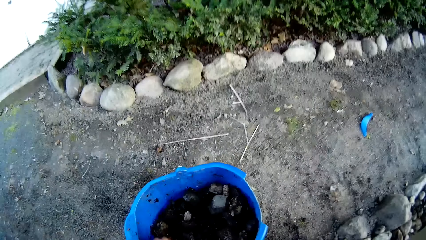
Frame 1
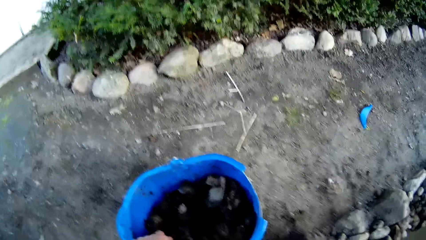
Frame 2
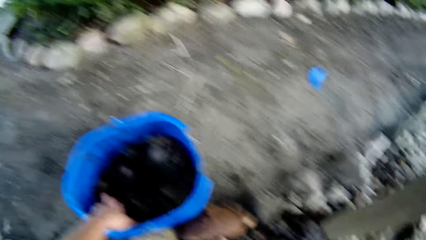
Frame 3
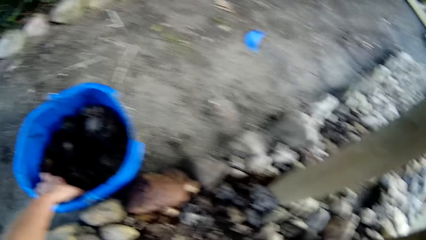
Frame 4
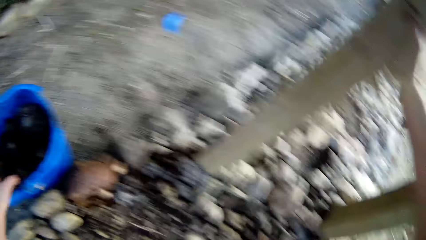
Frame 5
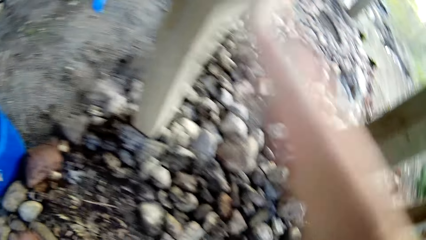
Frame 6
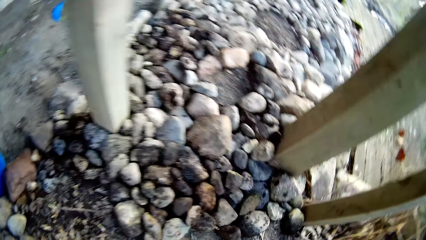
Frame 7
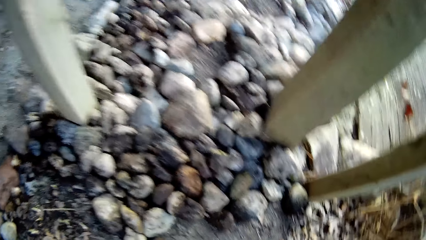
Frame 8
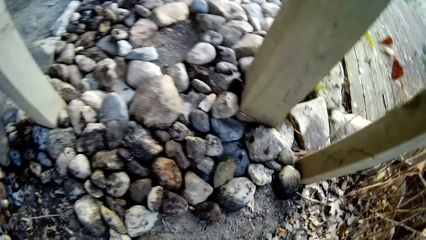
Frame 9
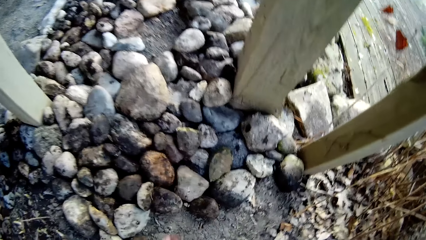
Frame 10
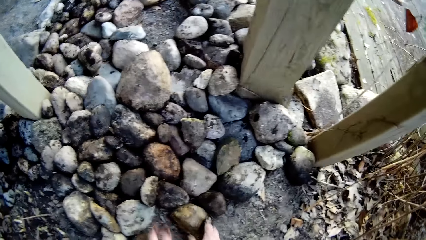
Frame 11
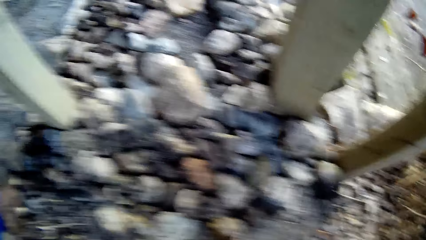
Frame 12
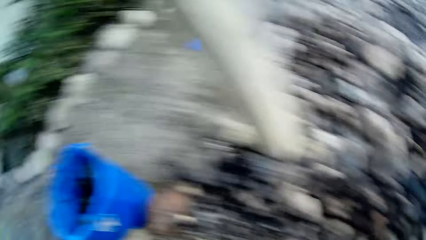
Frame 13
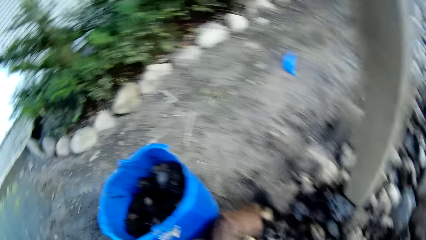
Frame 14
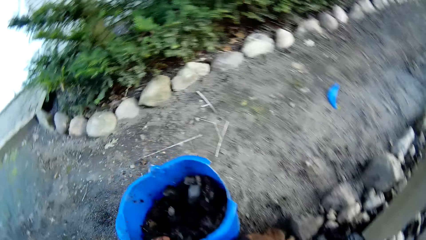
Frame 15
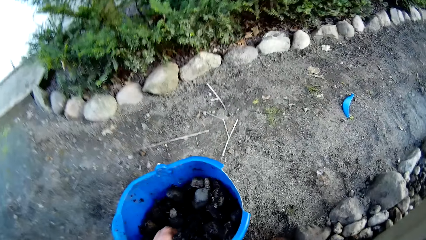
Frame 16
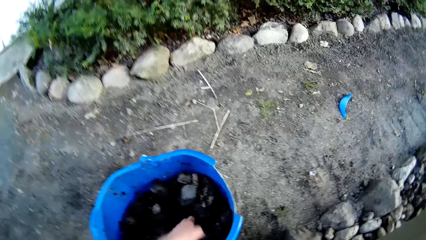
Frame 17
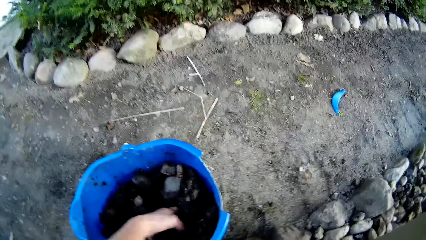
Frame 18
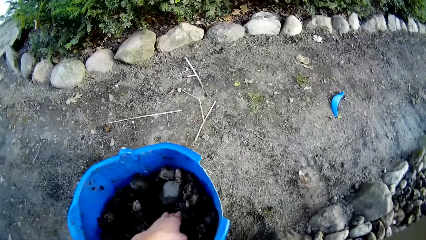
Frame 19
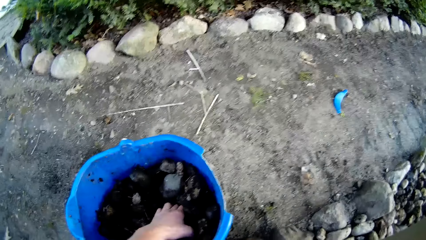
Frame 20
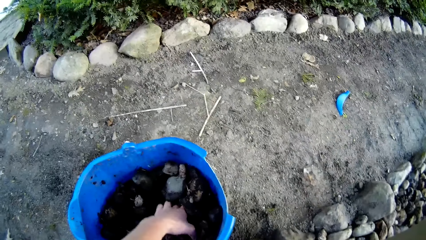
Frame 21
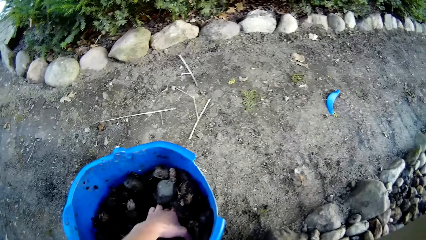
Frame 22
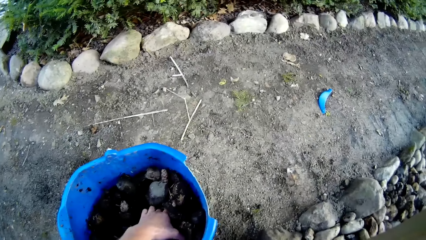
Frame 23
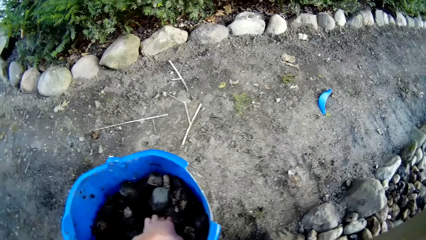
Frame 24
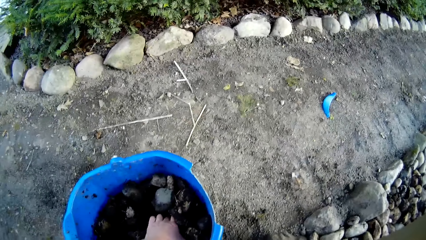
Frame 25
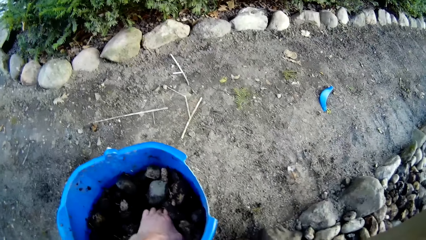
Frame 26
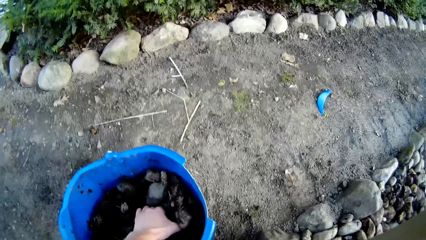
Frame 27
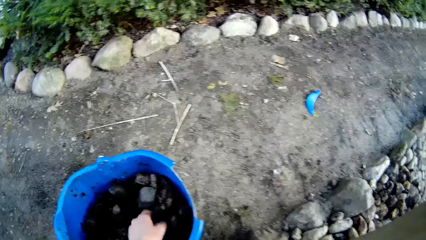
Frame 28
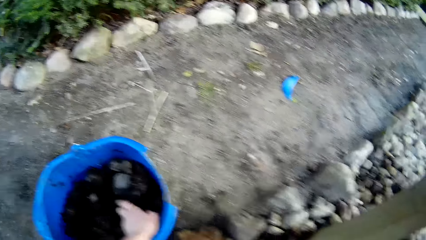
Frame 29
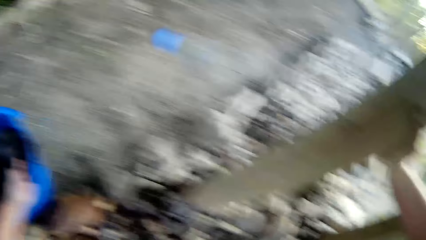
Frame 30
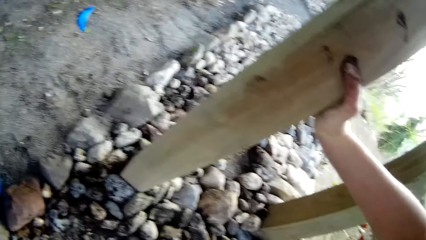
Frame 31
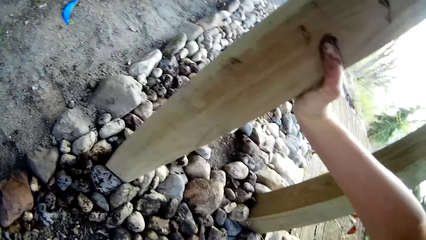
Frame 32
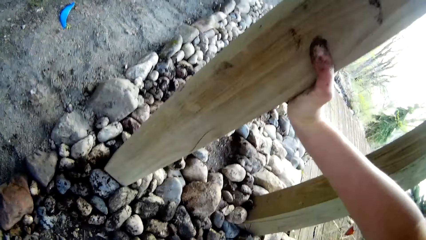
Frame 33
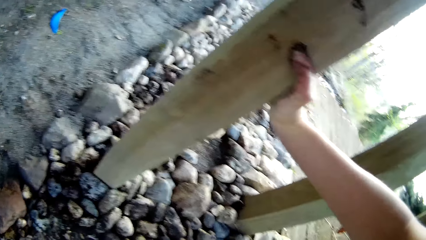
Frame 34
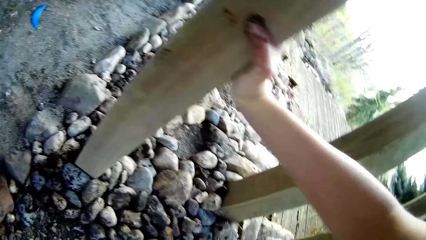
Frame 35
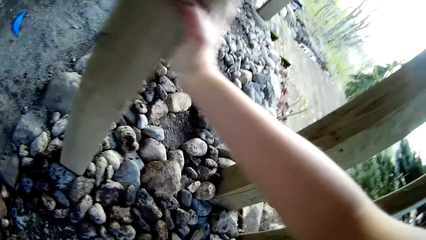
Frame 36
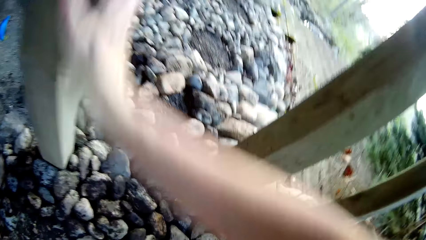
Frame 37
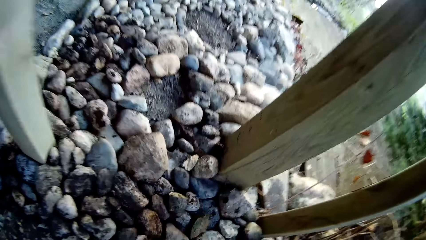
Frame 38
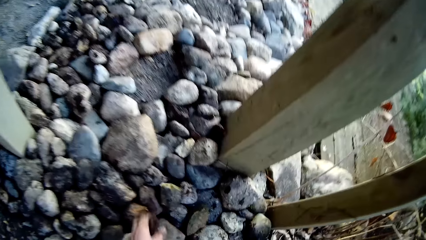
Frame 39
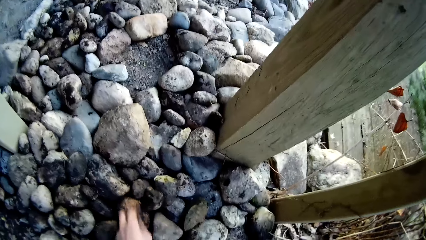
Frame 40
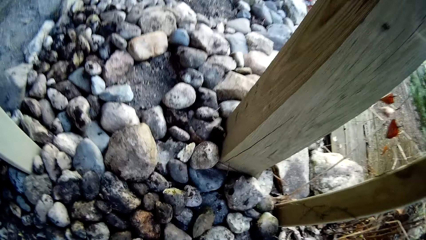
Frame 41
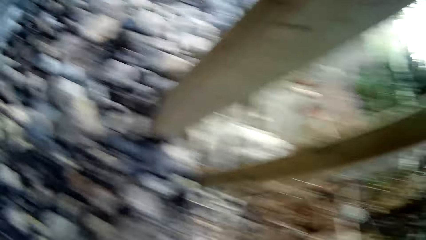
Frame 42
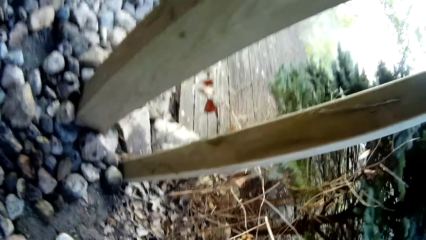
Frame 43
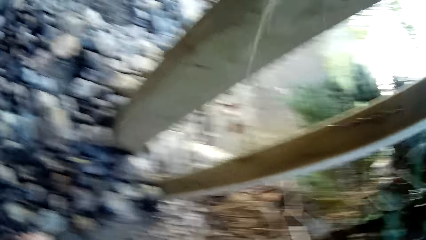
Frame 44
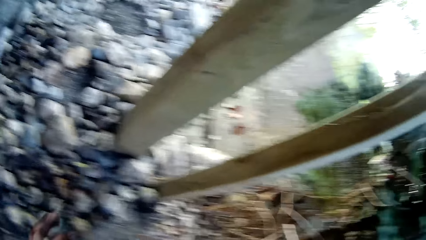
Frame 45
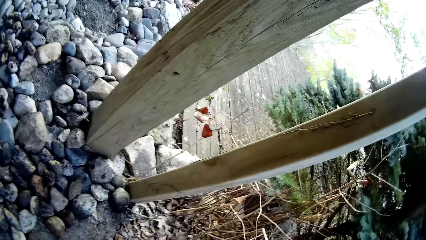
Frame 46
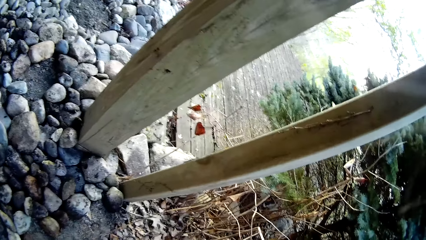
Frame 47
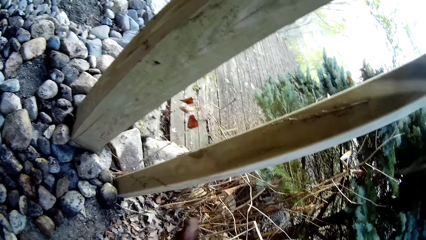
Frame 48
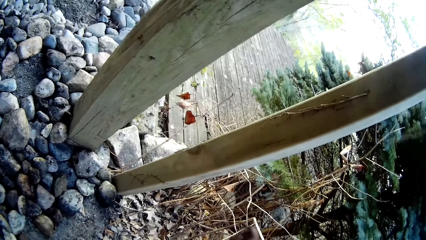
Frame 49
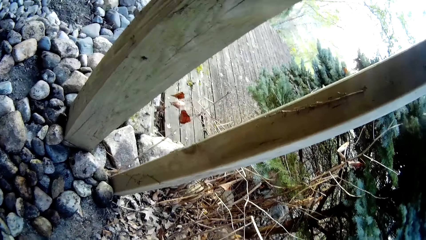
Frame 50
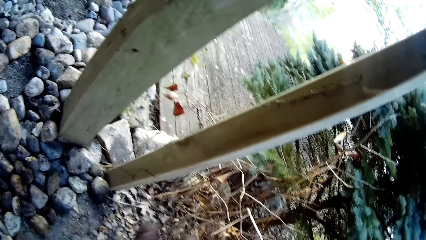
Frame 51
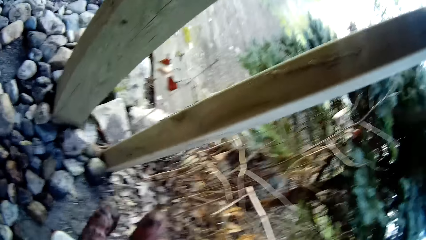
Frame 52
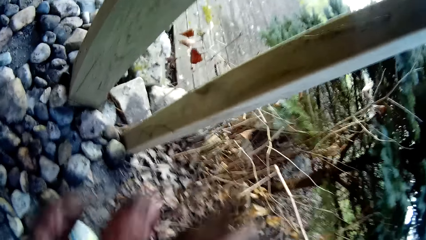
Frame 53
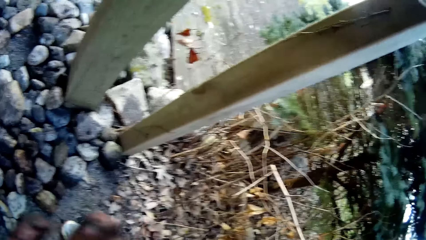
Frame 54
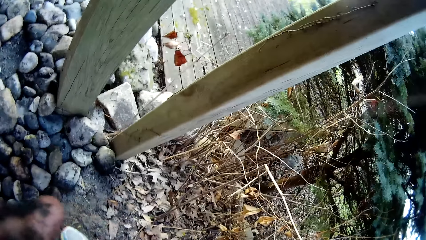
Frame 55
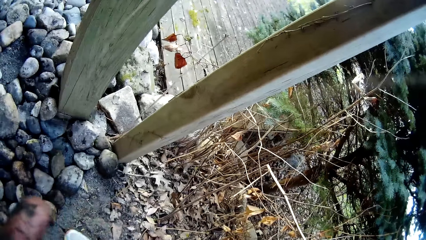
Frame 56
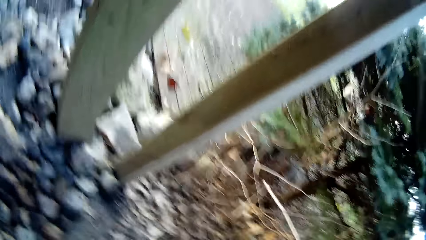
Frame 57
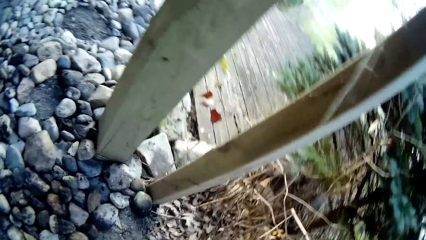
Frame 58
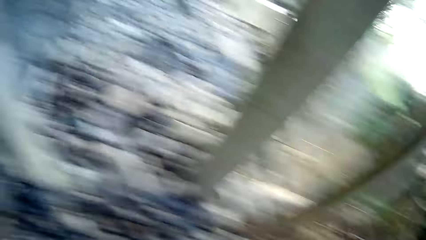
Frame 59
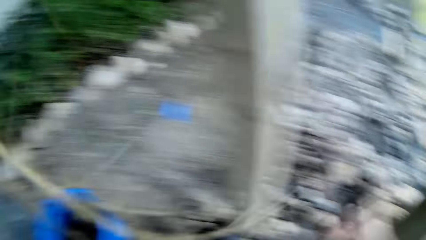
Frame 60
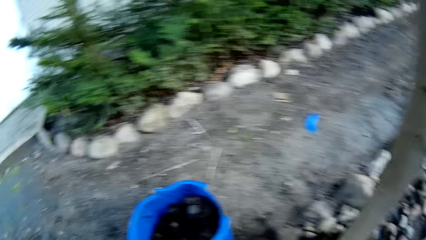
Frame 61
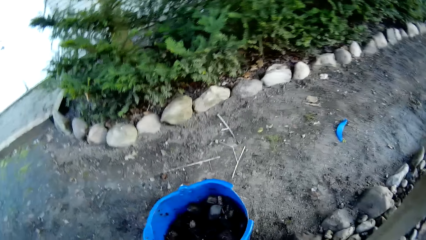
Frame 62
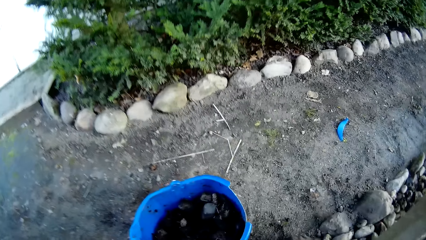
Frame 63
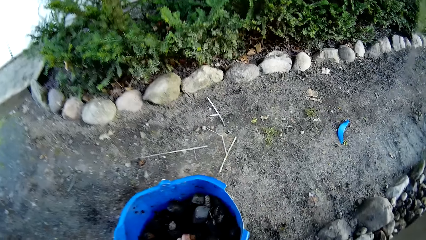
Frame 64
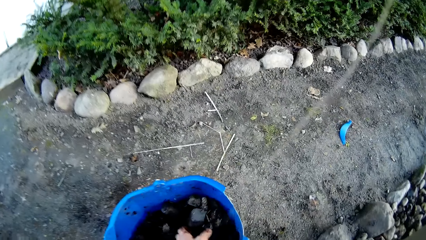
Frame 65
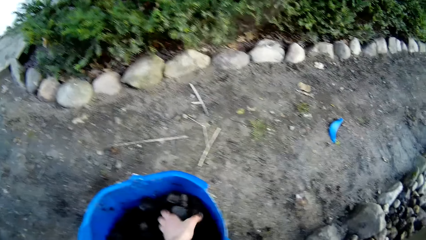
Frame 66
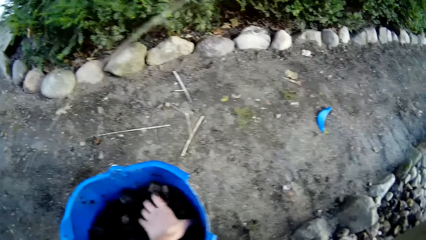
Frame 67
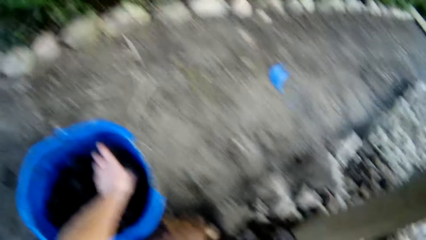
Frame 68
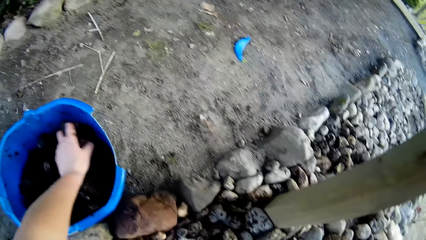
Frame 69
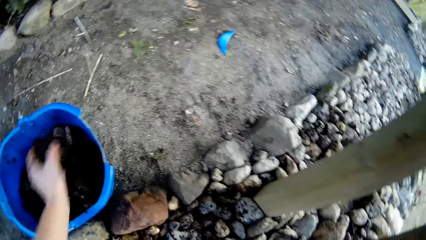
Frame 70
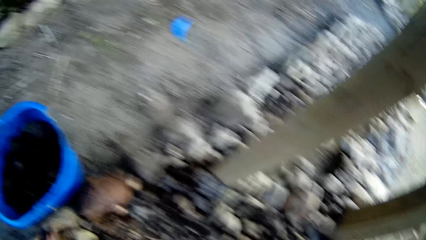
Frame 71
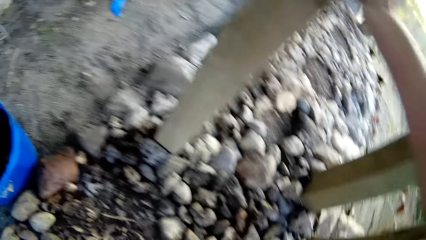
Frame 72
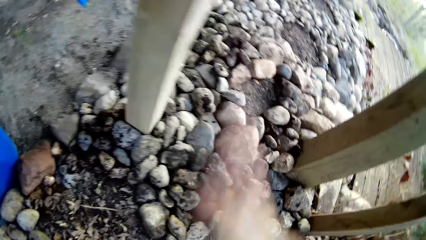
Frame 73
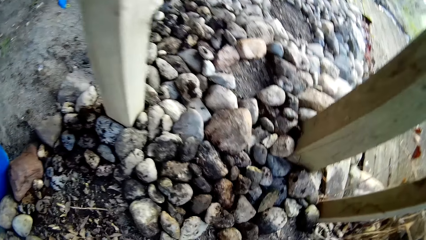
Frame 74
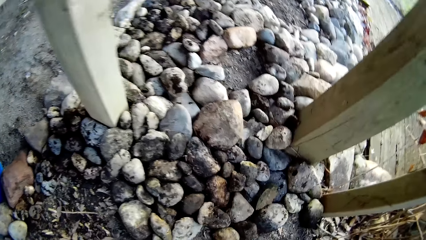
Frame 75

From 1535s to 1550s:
The camera wearer picks the stones from the bucket. He drops the stone on the ground with his right hand. He arranges the stones on the ground. He picks a stone from the bucket with his left hand. He rests his right hand on the wooden pillar. He removes his right hand from the wooden pillar. He drops the stone on the ground with his right hand. He arranges the stones on the ground. He picks a stone from the bucket with his left hand.
